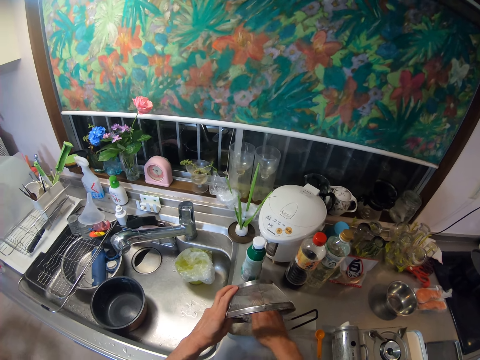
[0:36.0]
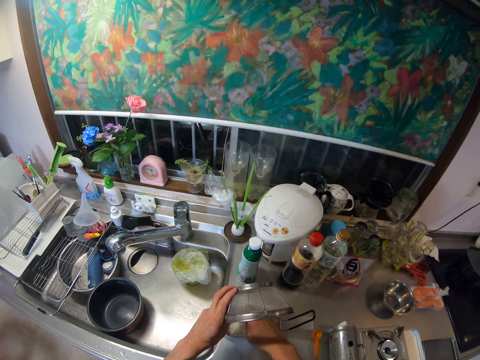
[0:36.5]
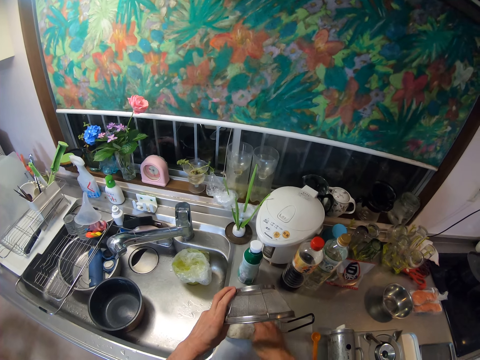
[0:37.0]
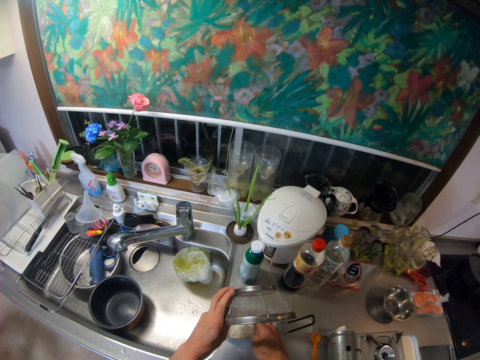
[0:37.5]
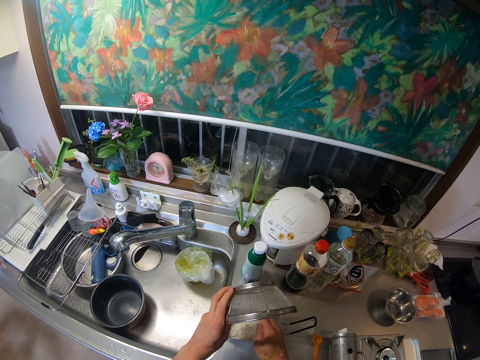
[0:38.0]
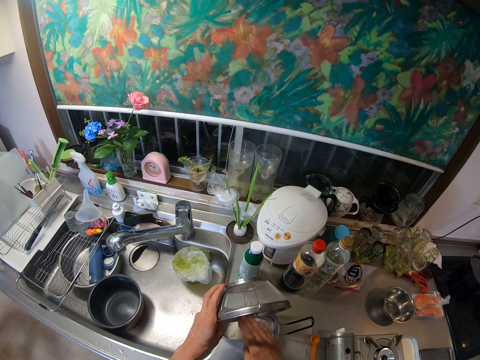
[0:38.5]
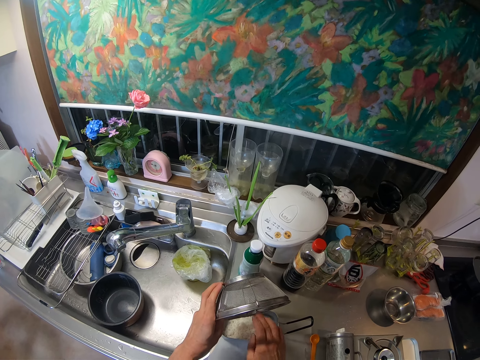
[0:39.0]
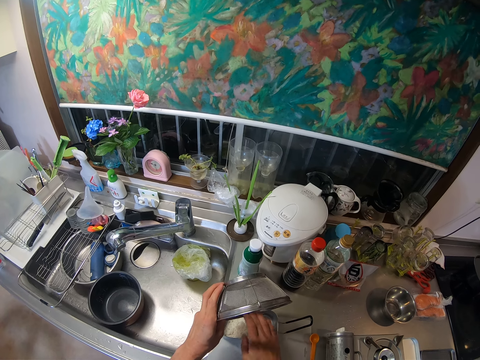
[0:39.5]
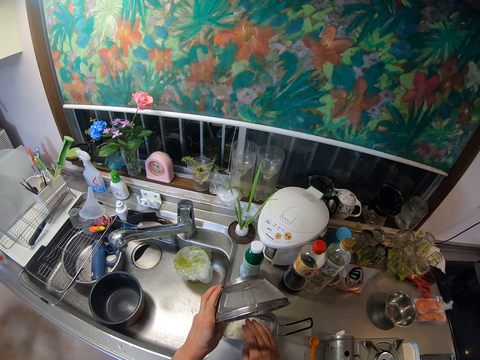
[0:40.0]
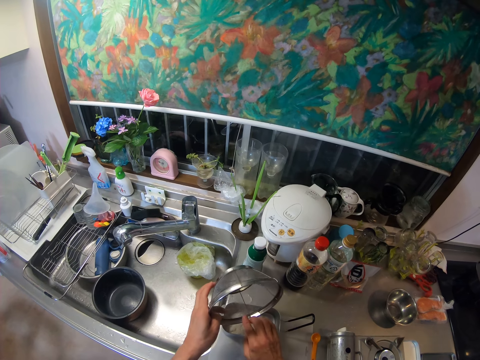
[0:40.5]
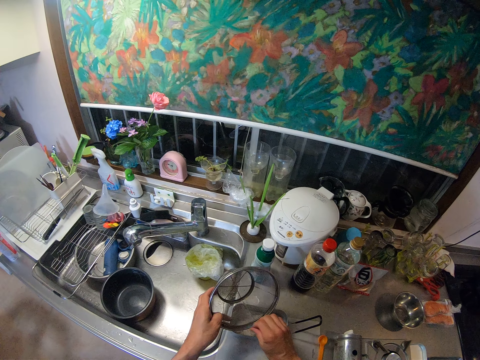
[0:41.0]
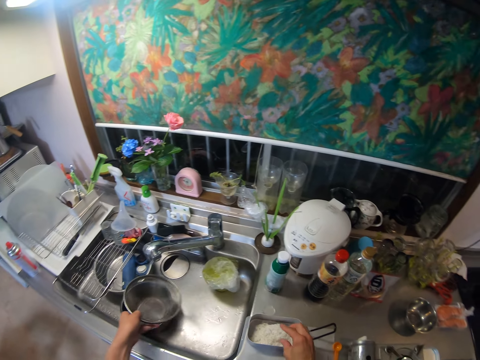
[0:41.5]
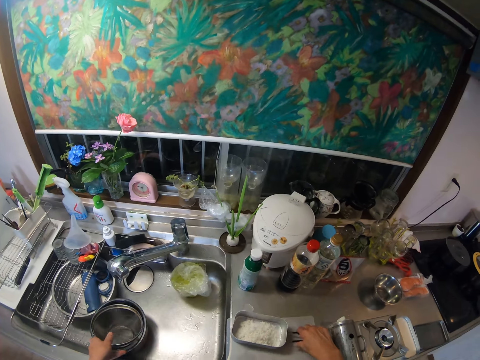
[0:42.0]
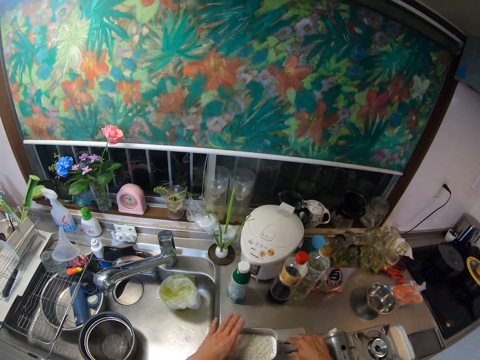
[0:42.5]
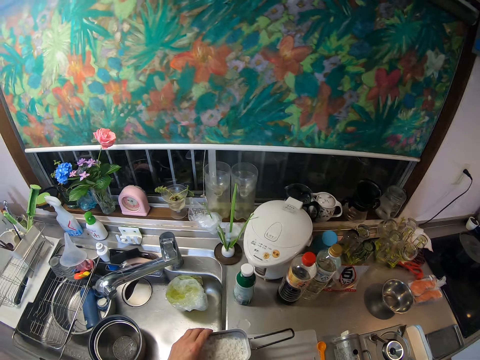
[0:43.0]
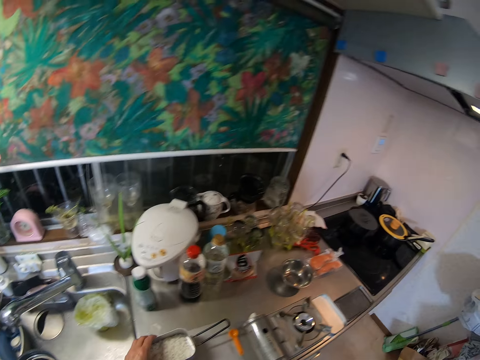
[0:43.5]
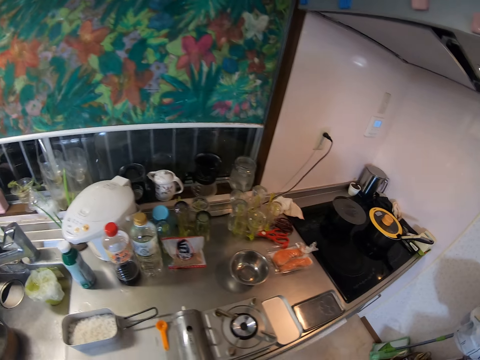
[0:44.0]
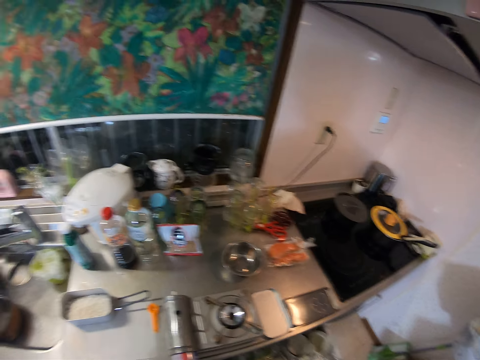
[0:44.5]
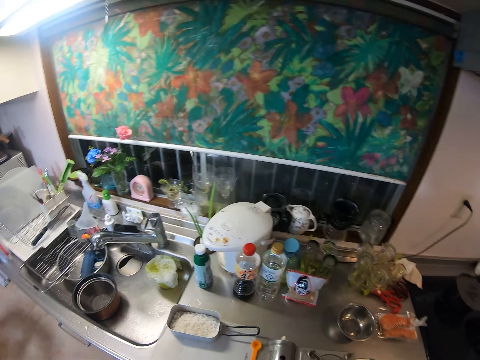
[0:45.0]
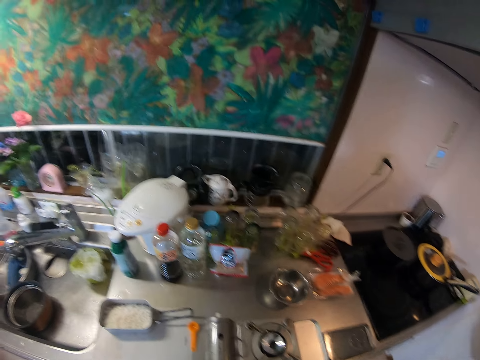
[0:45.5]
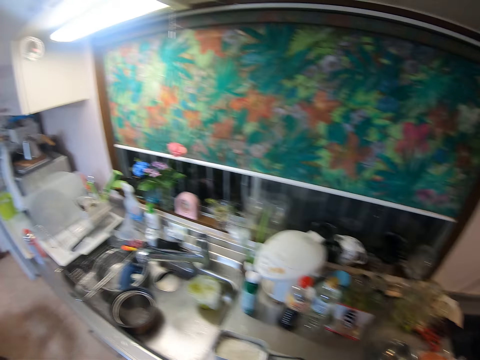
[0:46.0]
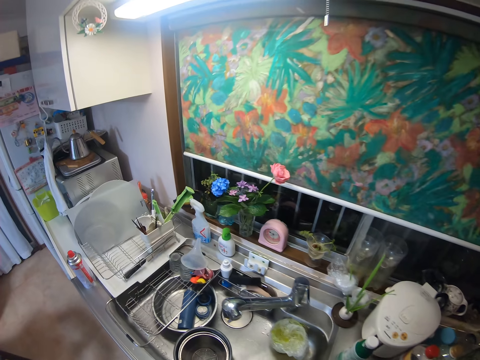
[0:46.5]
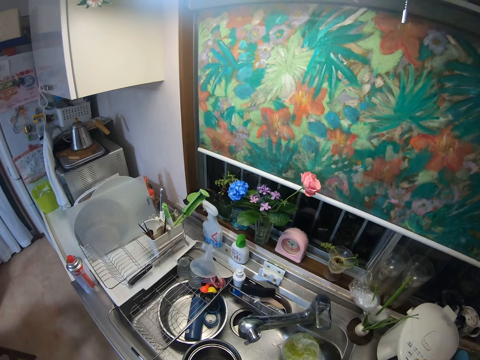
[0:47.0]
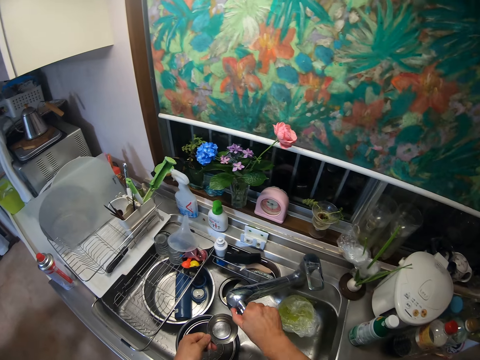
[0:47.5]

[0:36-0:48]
The camera wearer puts the sieve in another stainless bowl inside the kitchen sink. They pick up the pan with rice in it, shake the pan, and put the pan on the kitchen slab. They open a drawer and pick up a stainless cup from the drawer.

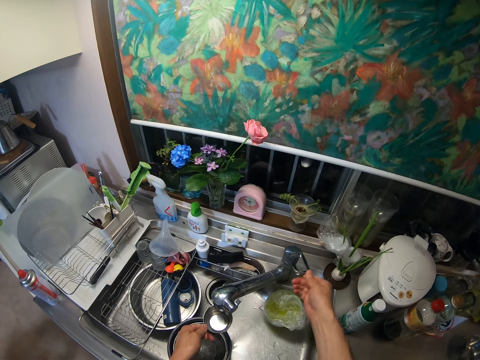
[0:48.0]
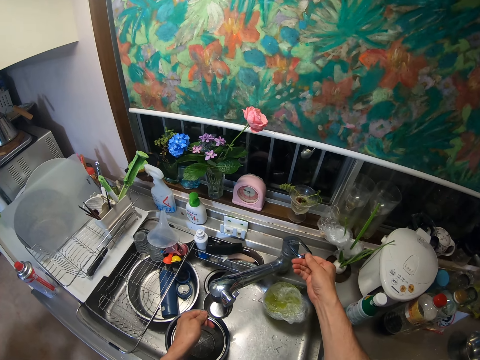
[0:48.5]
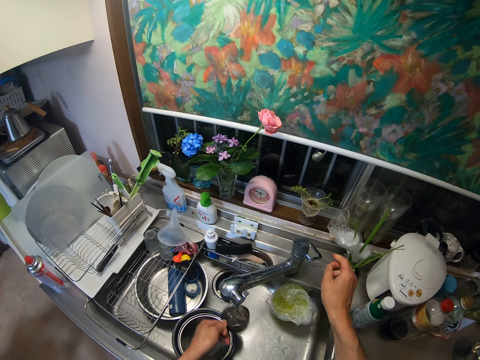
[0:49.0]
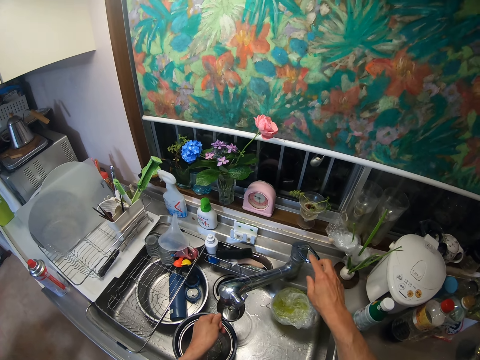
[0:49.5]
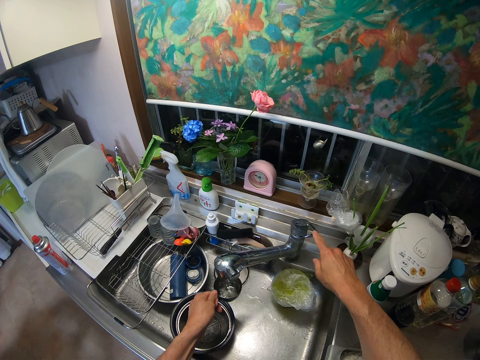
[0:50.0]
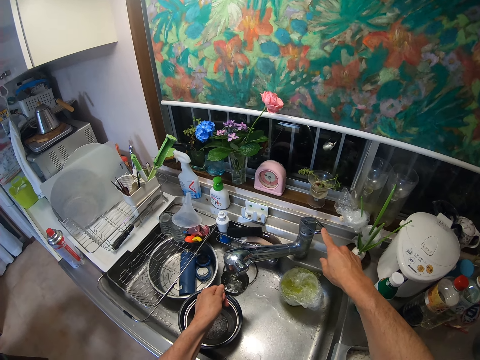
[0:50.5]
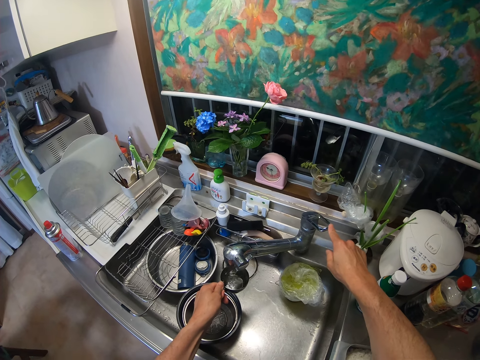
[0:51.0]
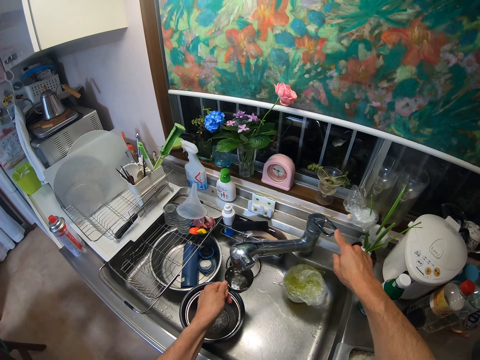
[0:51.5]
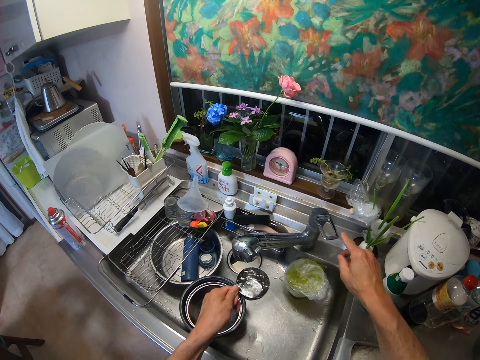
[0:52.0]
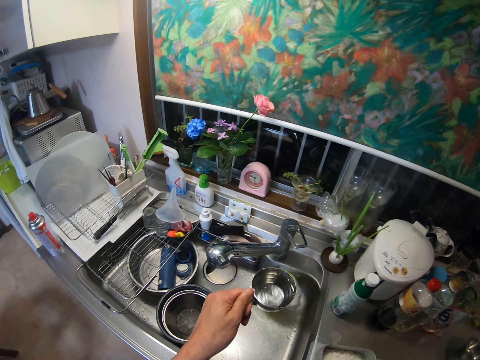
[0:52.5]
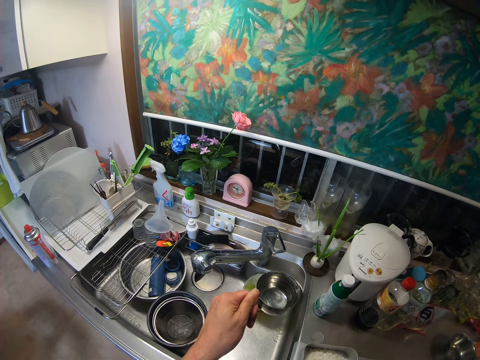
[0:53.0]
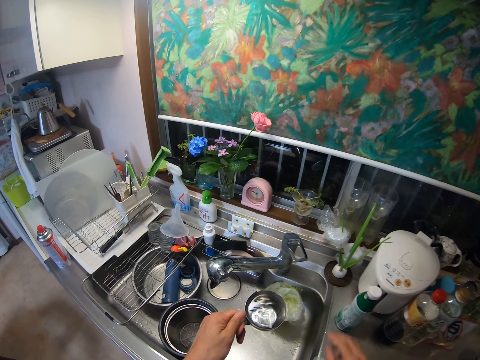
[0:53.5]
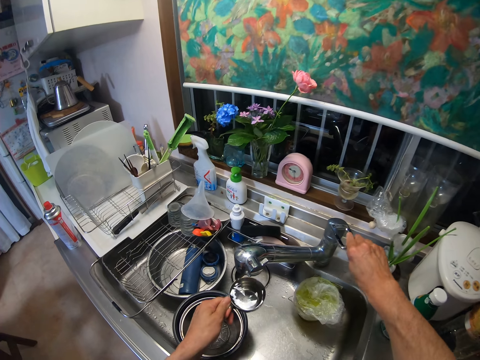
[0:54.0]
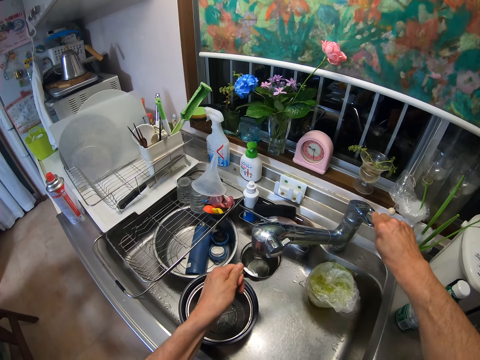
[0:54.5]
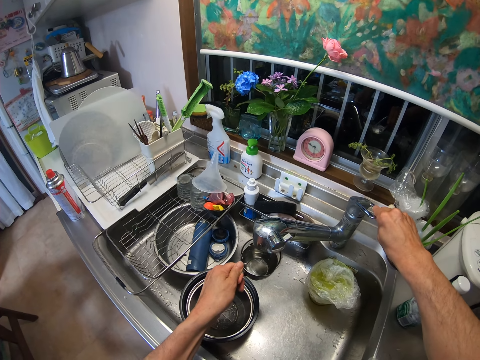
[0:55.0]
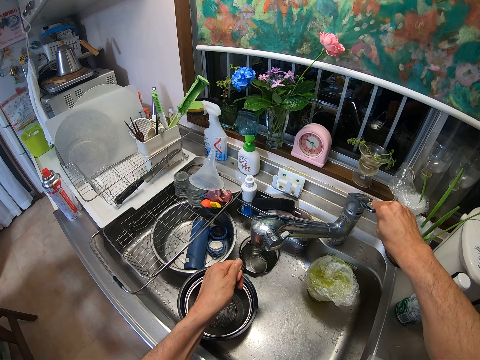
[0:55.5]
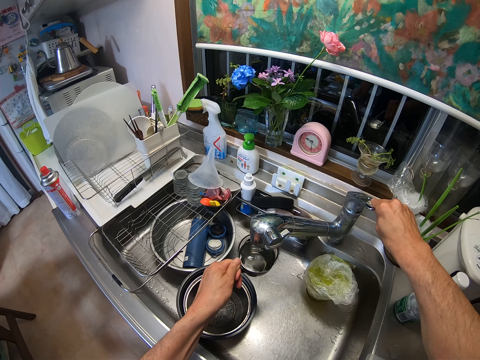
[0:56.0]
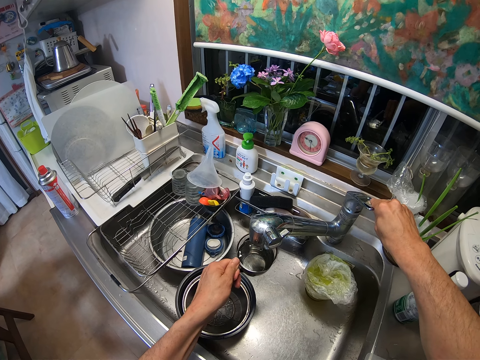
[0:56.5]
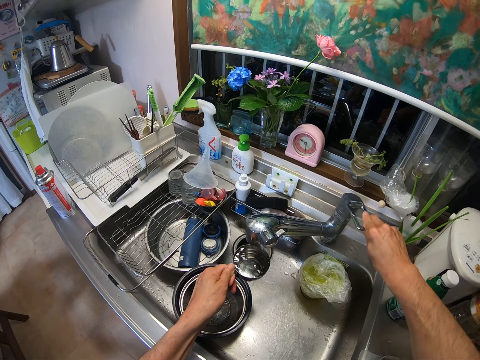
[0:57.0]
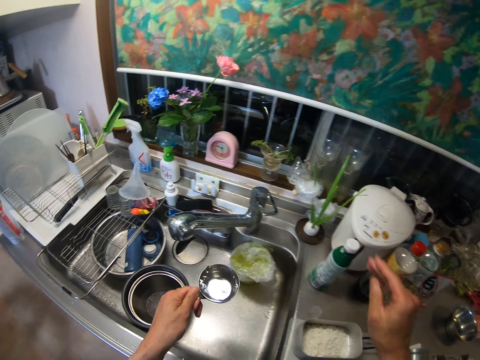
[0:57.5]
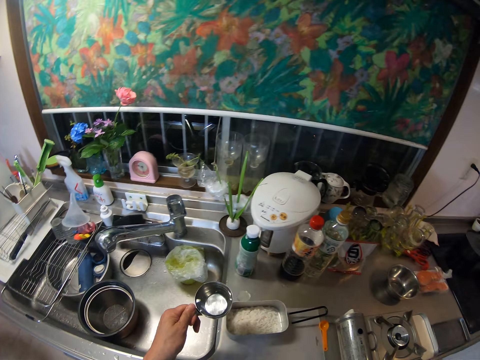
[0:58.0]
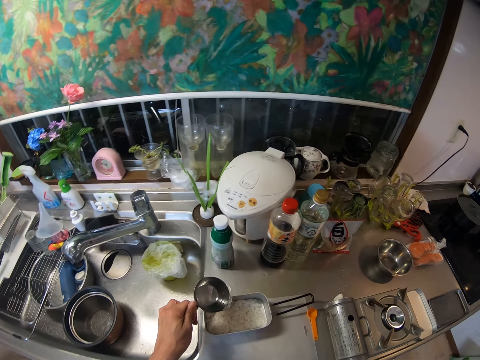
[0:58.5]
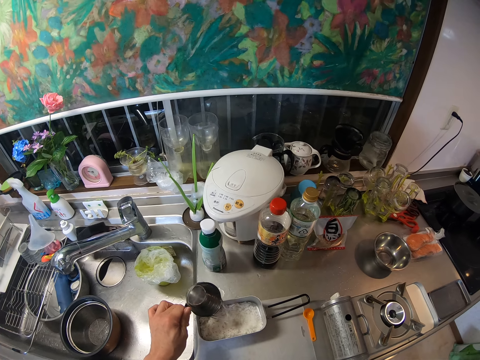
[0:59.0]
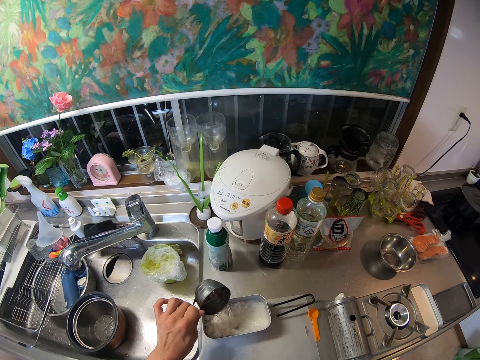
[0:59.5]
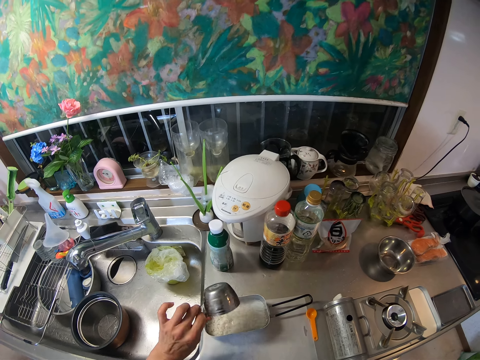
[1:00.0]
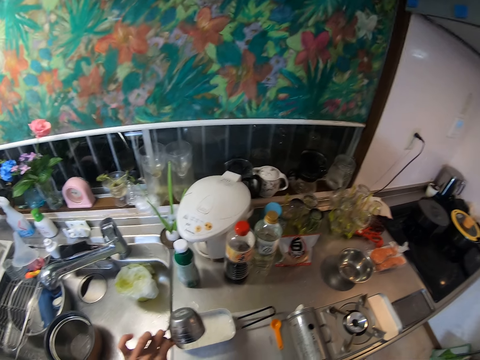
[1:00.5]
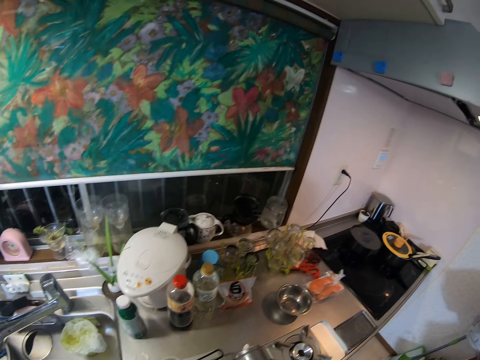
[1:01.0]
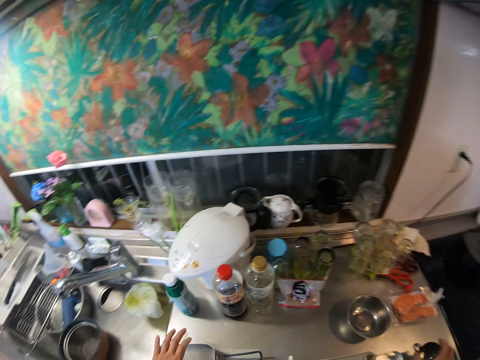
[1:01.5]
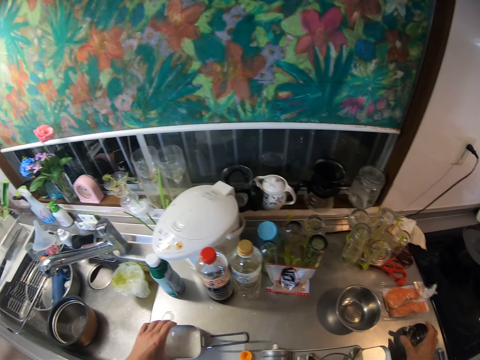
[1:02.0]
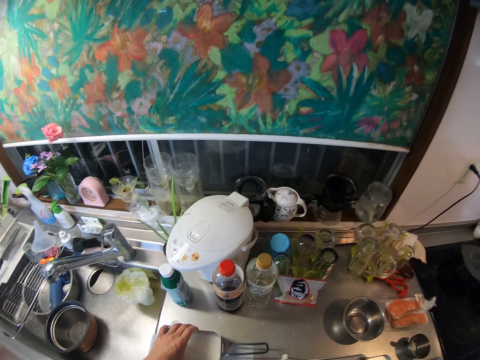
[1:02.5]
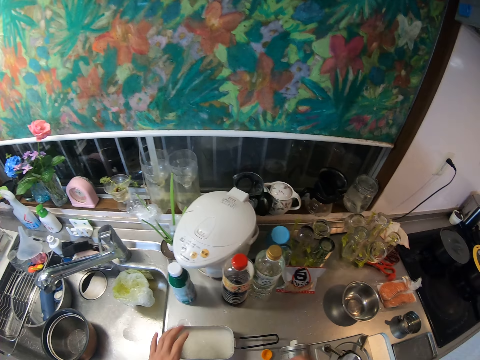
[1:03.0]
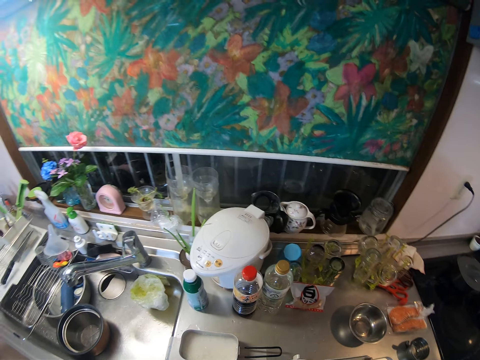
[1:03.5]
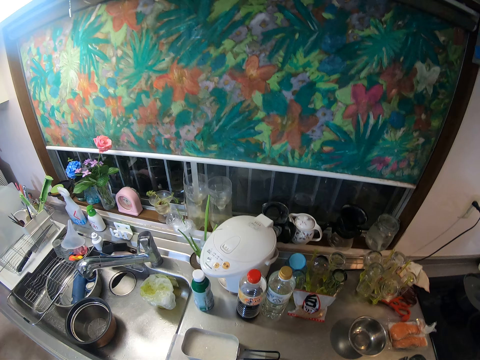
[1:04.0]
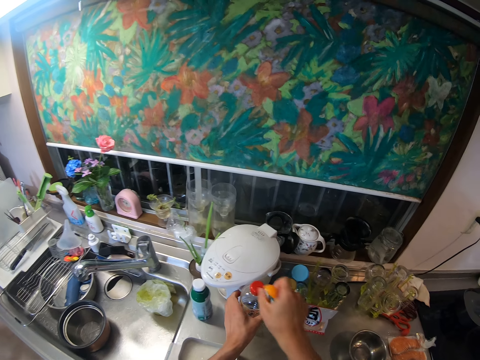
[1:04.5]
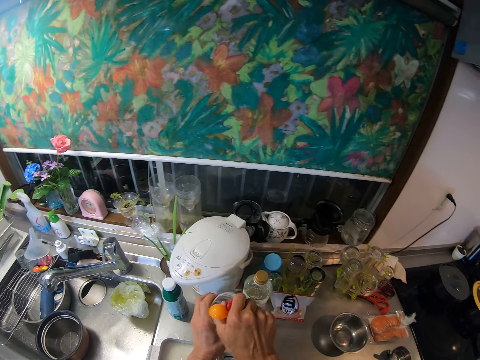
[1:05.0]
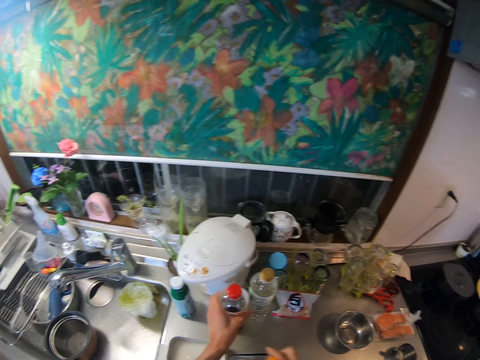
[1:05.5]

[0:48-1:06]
The camera wearer turns on the faucet and places the stainless cup under the faucet. They pour water in the cup inside the kitchen sink. They rinse a small dish. They fetch water from the faucet, touch the tap, raise the cup of water, close the tap, and move their hand. They fetch more water from the faucet and turn on the faucet. They close the tap. They pour the water into the pan with rice in it. They put the cup on the kitchen slab. They move the pan along the surface of the kitchen slab. They put aside the small dish. They pick up a small measuring cup from the drawer, pick up a bottle from the kitchen slab, and put the bottle back on the kitchen slab.
